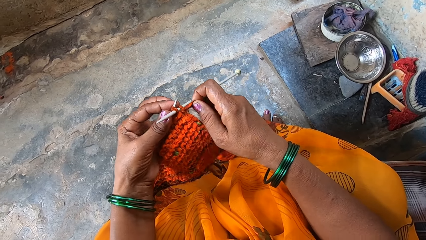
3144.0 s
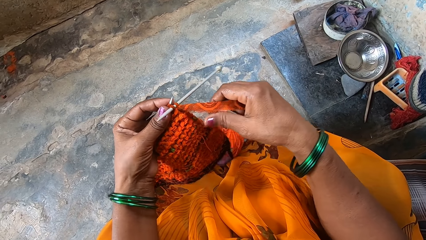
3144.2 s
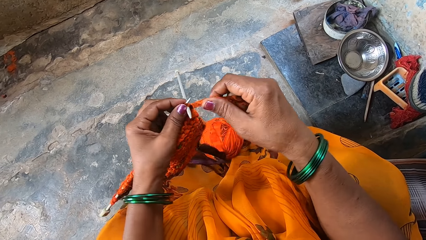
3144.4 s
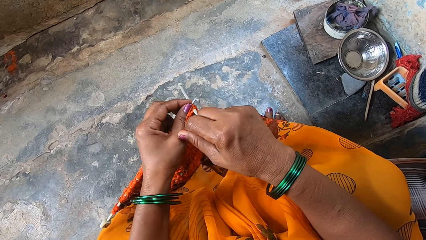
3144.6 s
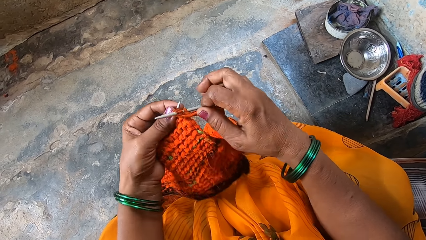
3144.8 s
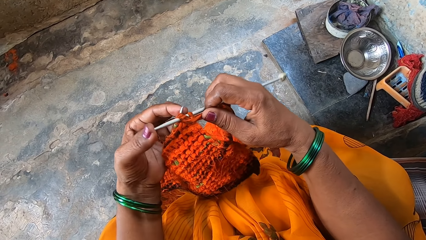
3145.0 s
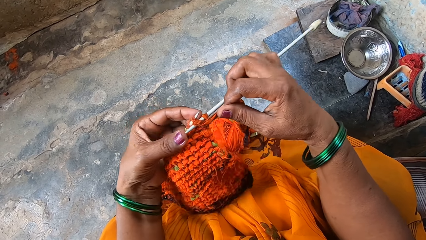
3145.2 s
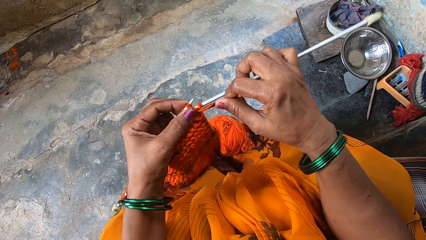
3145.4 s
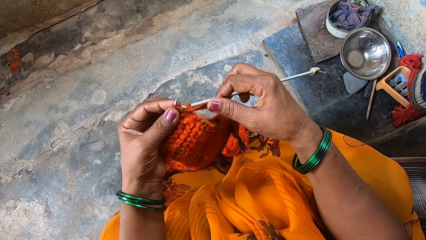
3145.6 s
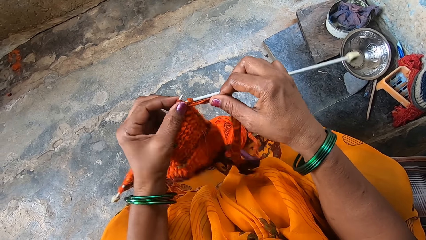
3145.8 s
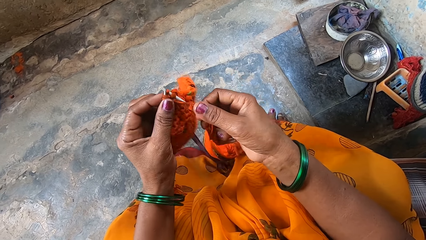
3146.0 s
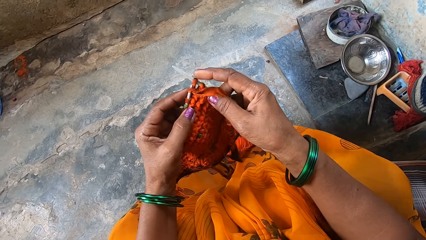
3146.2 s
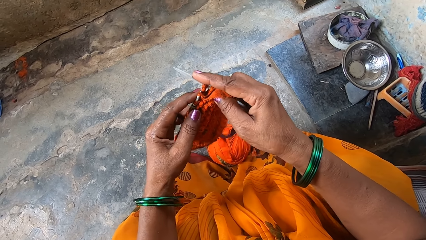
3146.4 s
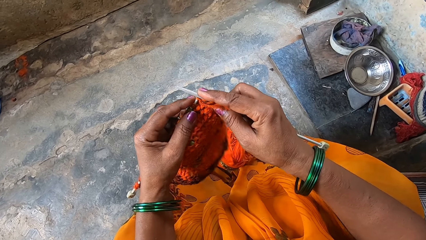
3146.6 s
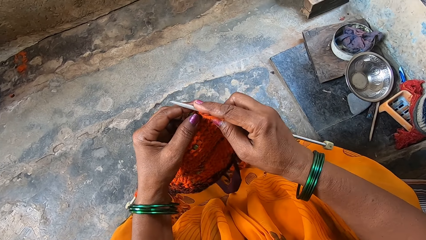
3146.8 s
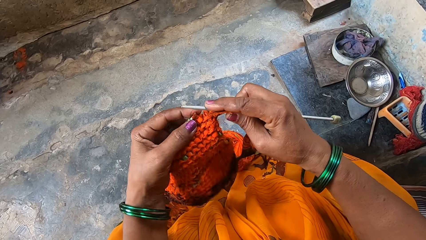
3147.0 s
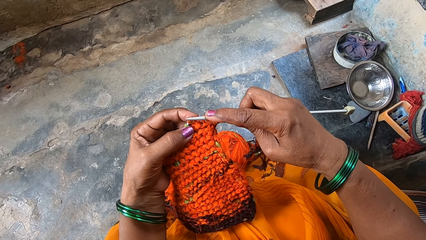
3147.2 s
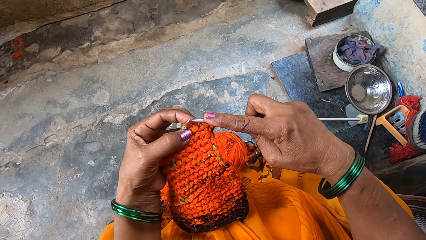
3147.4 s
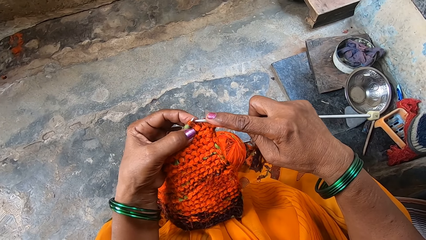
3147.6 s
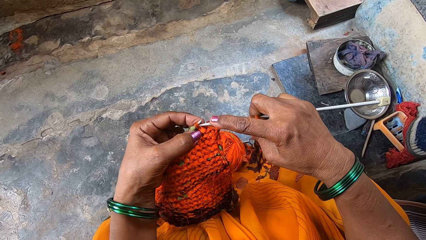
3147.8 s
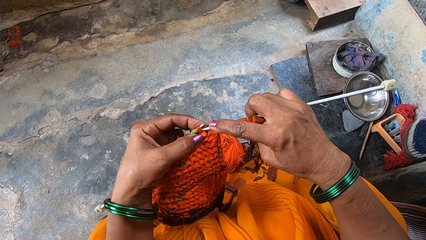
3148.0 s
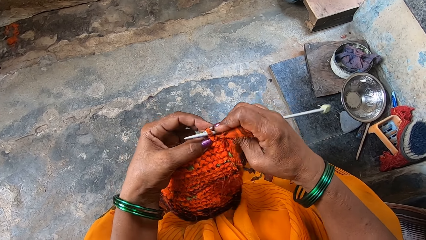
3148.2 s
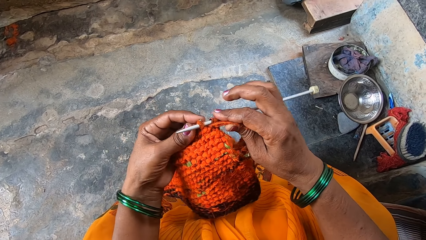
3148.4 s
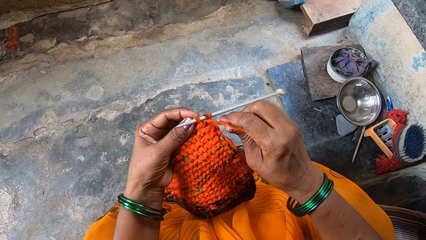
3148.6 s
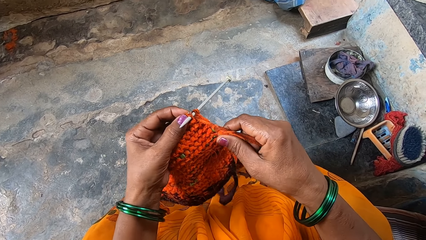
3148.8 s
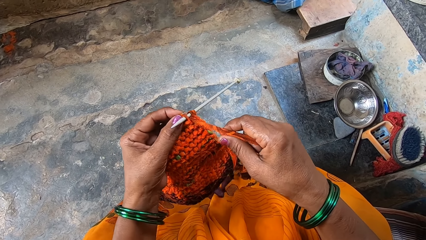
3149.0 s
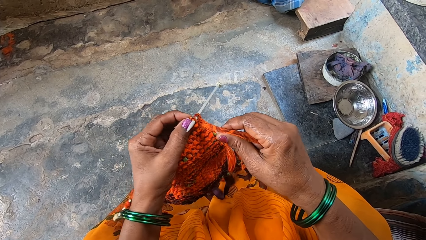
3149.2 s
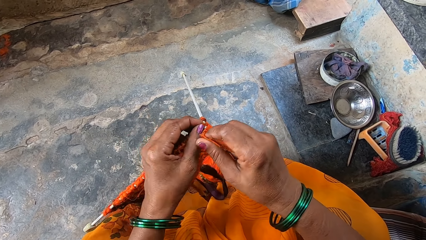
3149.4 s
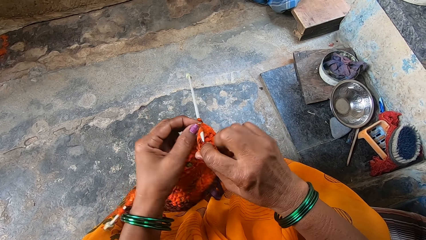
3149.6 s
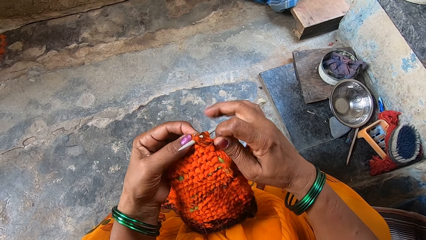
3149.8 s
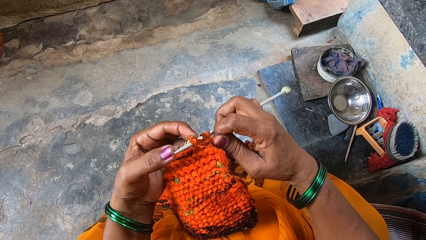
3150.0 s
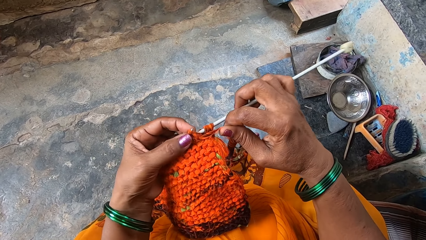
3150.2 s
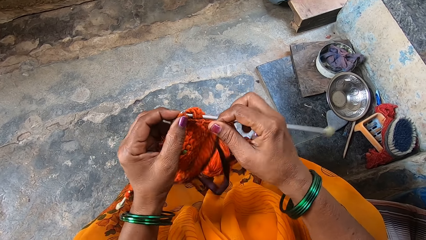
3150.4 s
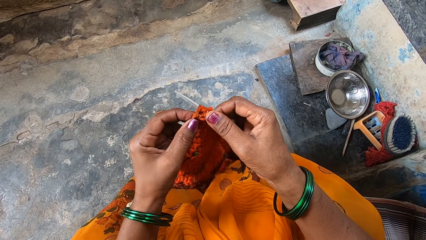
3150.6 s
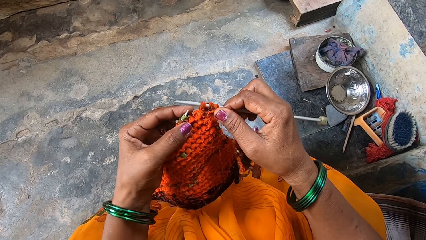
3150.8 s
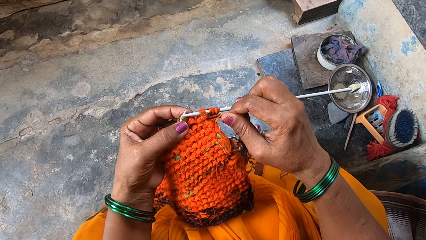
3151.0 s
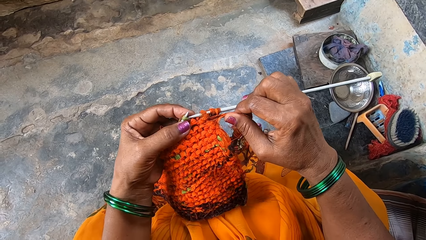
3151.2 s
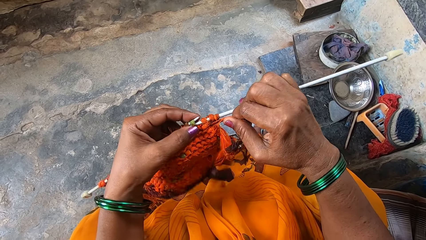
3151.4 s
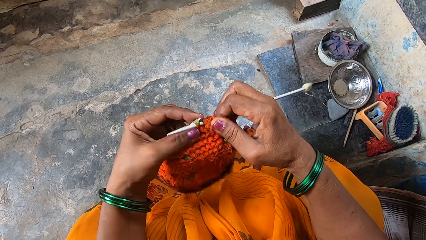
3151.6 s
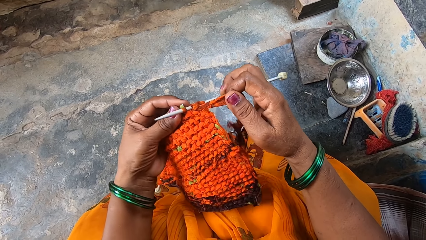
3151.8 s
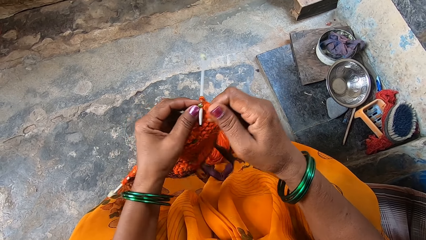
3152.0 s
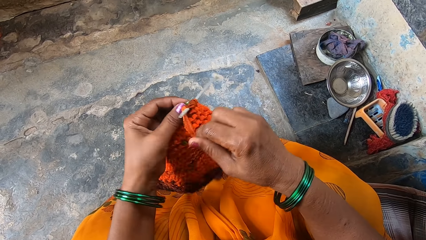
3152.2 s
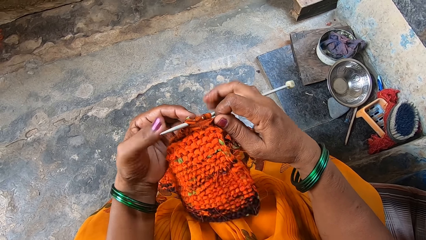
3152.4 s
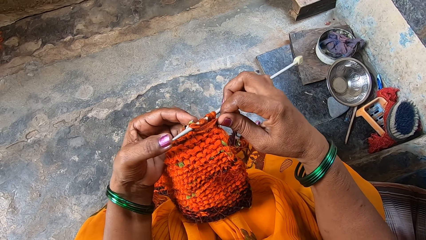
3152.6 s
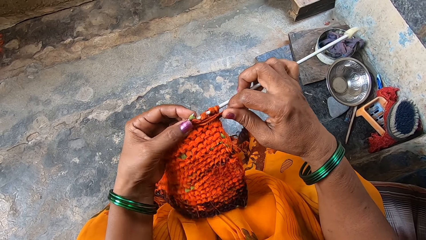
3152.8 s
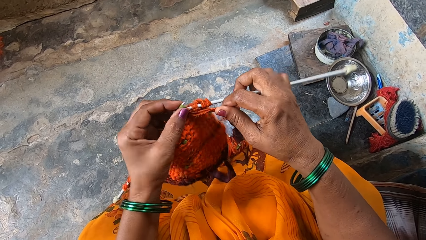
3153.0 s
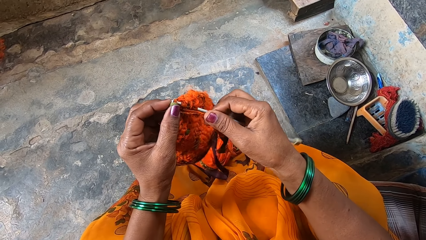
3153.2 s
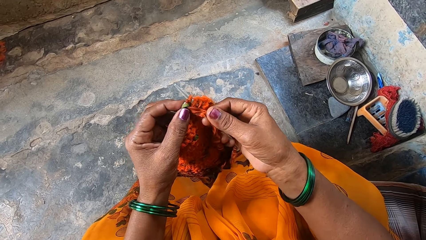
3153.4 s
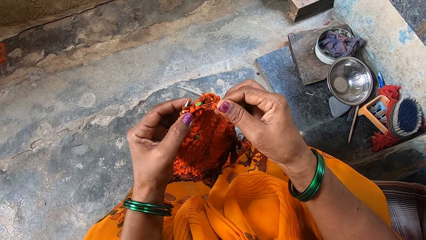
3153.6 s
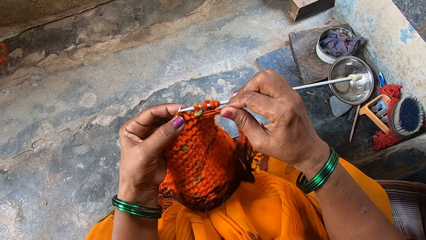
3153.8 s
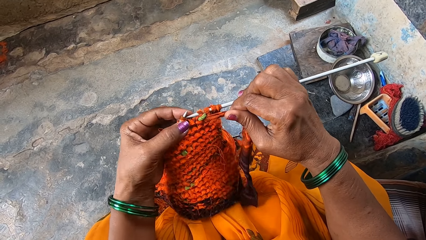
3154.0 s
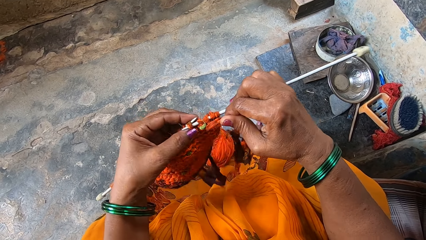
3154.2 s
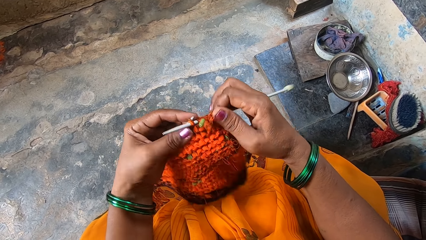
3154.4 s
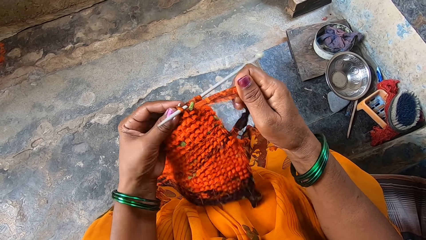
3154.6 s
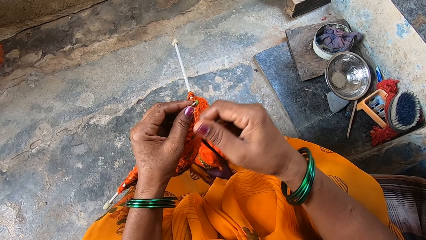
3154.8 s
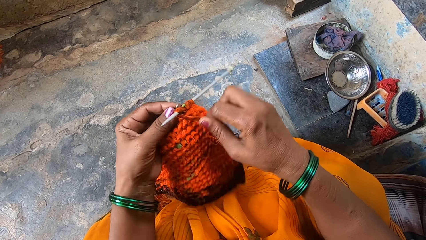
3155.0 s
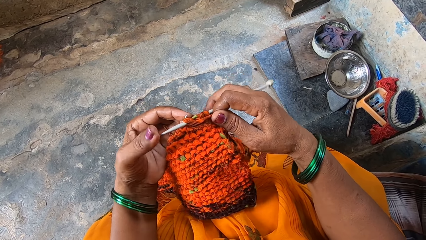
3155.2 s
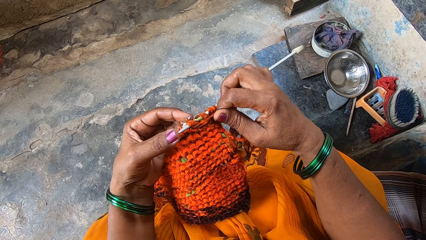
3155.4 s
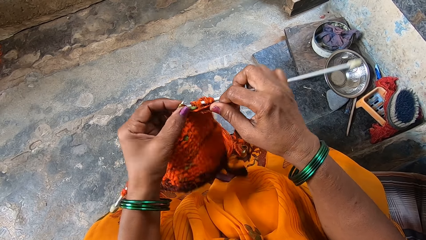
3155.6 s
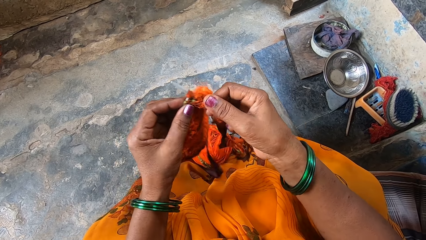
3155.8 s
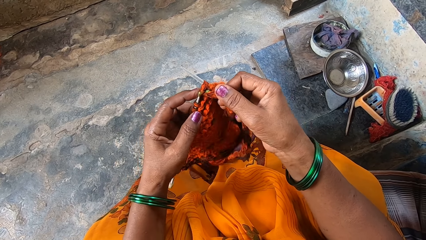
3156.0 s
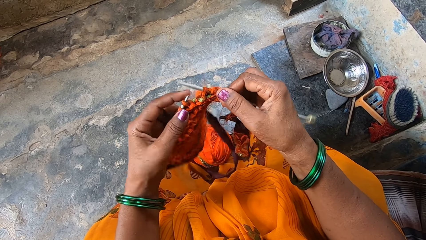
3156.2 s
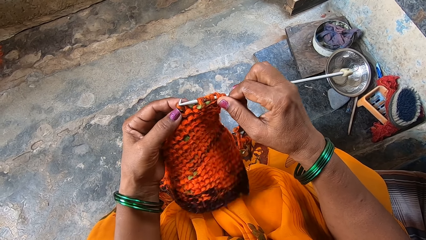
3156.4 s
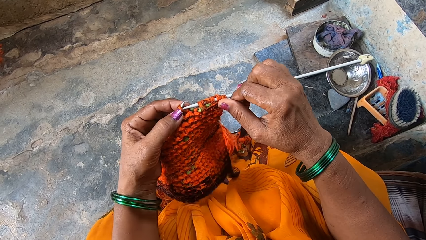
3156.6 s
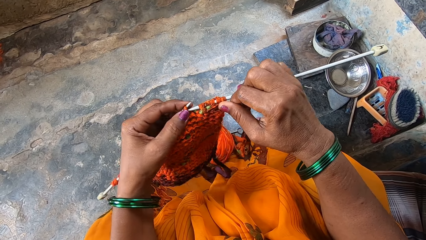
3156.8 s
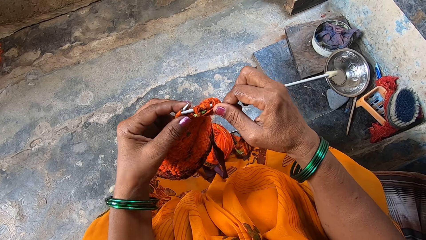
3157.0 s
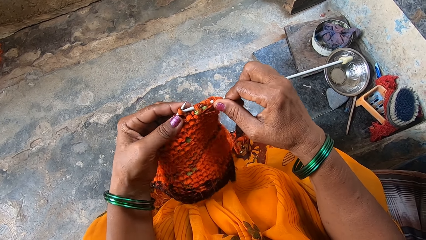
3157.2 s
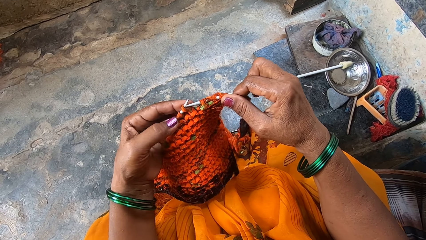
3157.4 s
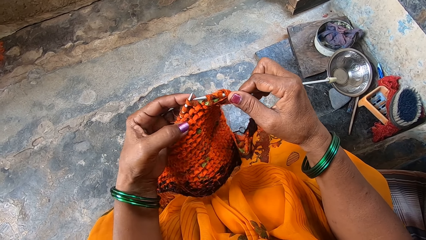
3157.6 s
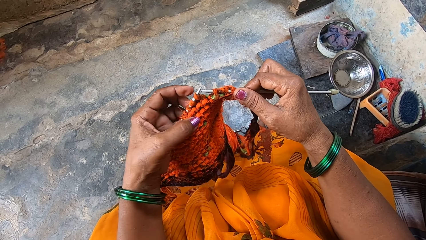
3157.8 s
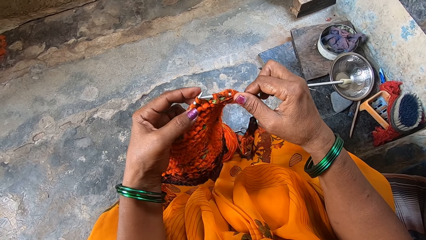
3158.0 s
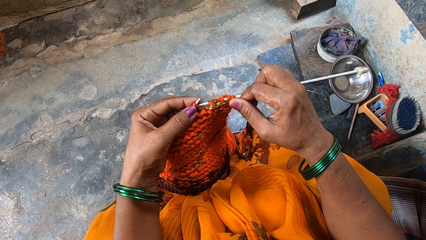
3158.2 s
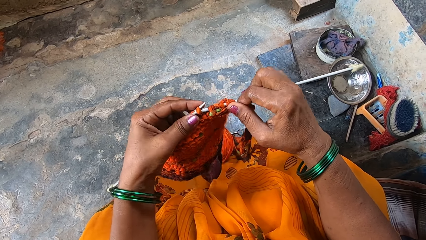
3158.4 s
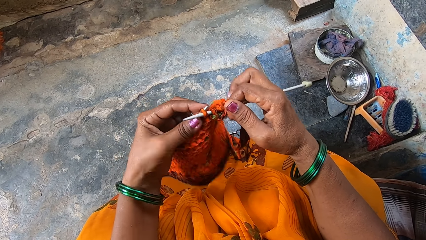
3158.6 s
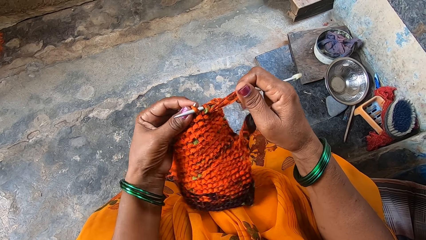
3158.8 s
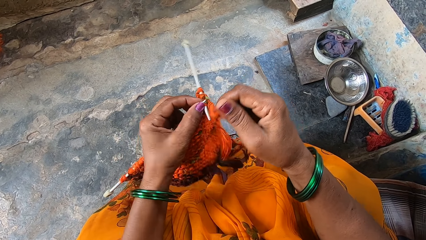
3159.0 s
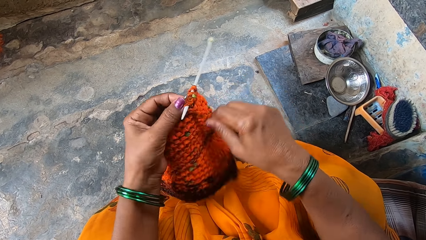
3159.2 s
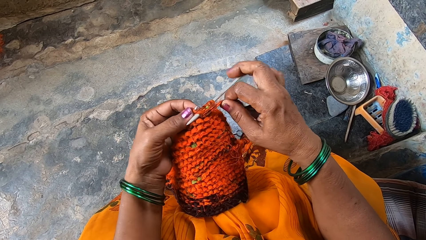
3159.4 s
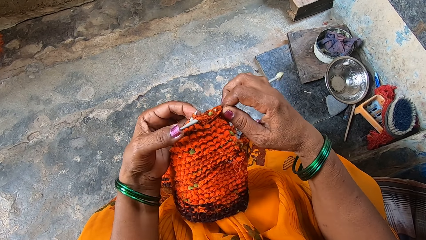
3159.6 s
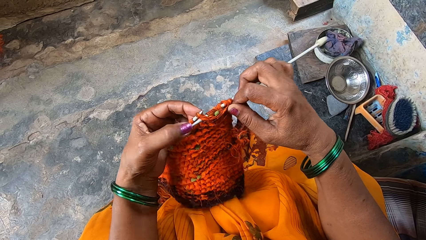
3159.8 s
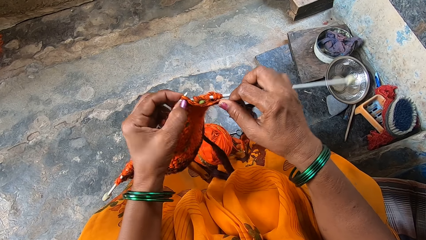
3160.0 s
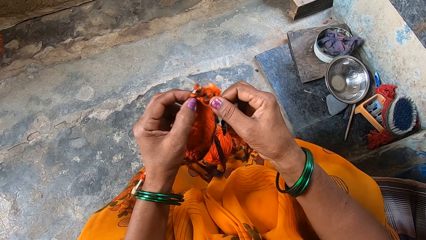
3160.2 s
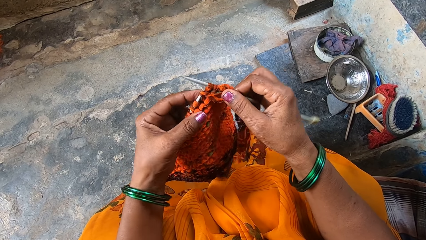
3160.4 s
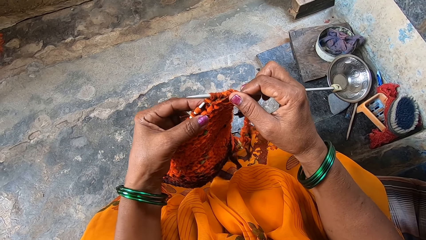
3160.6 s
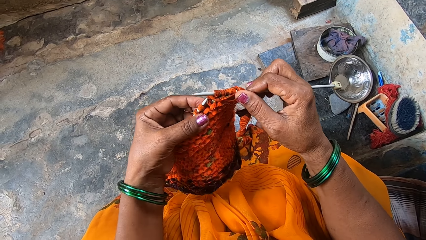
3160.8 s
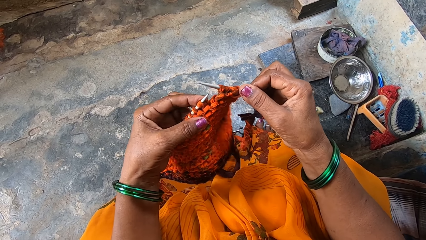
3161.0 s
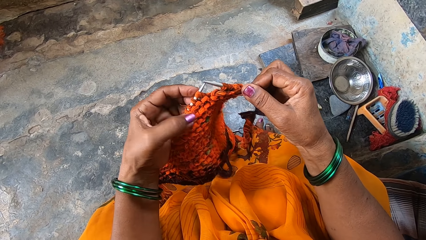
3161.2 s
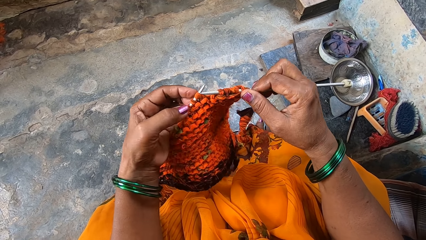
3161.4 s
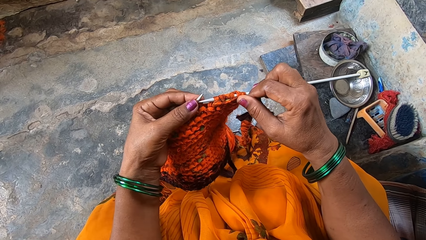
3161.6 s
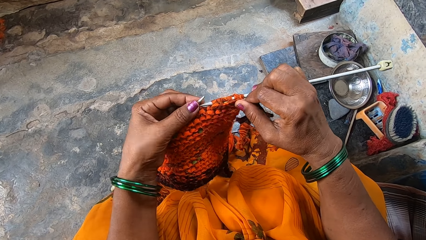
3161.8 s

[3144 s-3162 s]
The camera wearer holds the thread again. They loop the thread on a knitting needle. They grip the knitting needle. They knit the fabric with cloth strips. They push the thread with the knitting needle. They hold the thread, loop the thread on the knitting needle, grip the knitting needle and knit the fabric. They hold the thread, loop the thread on the knitting needle, grip the knitting needle and knit the fabric. They hold the thread, loop the thread on the knitting needle and grip the knitting needle. They grip the knitting needle again. They stitch the fabric. They hold the thread, loop the thread on the knitting needle, grip the knitting needle and knit the fabric.
